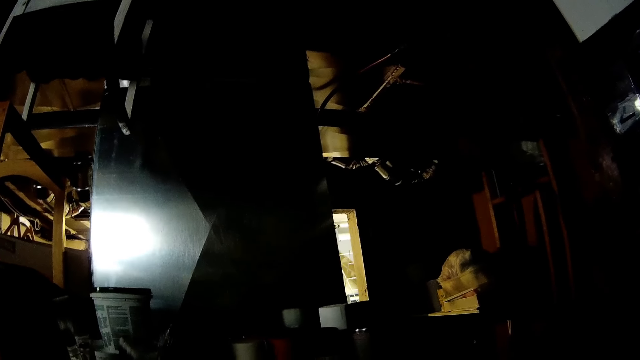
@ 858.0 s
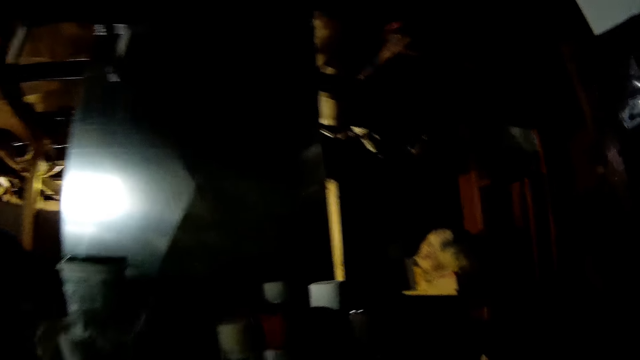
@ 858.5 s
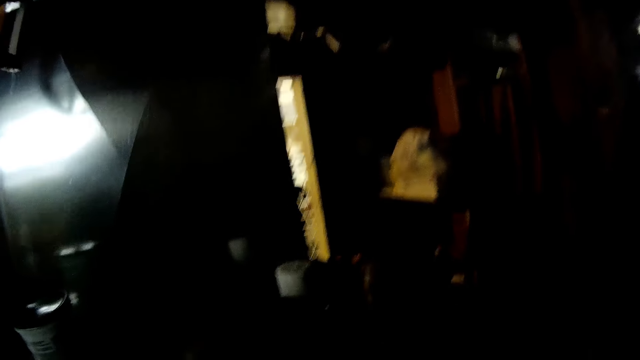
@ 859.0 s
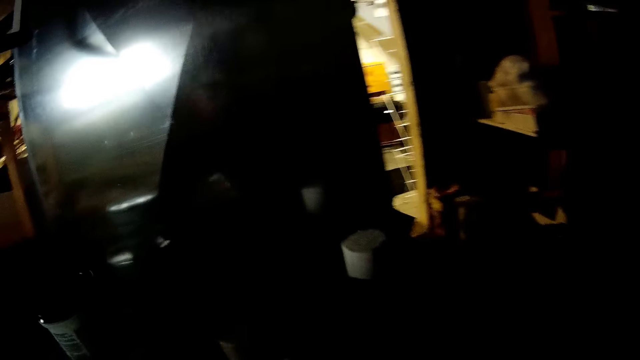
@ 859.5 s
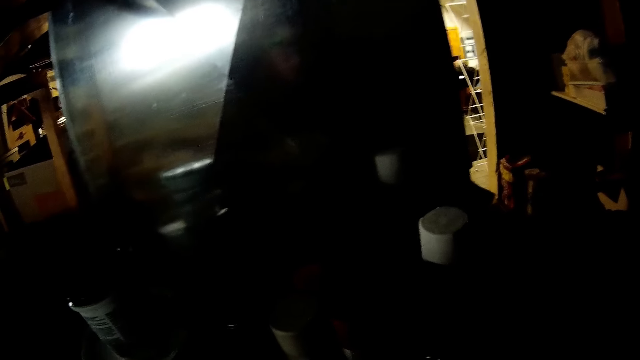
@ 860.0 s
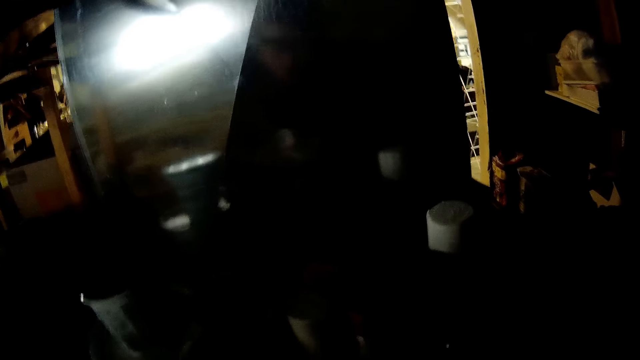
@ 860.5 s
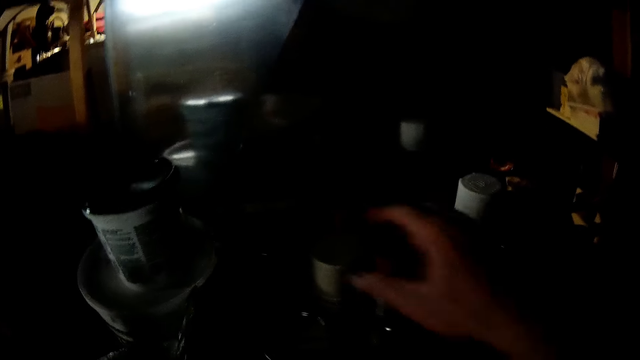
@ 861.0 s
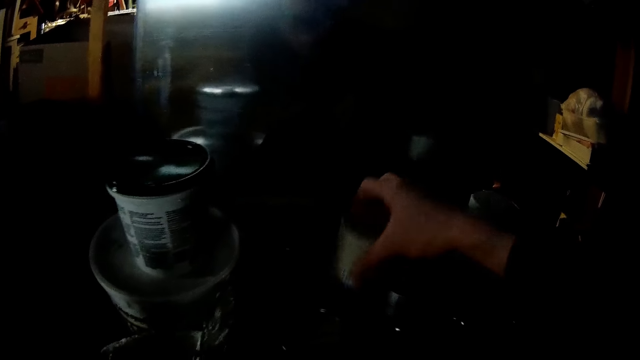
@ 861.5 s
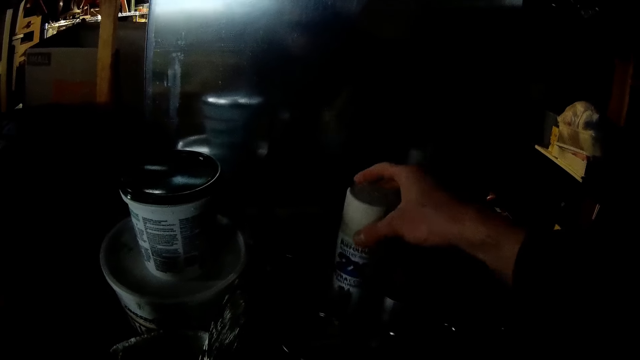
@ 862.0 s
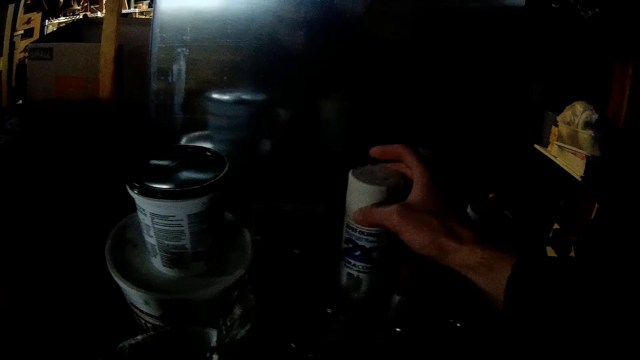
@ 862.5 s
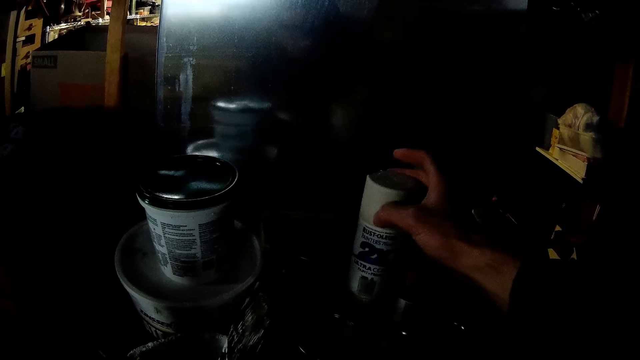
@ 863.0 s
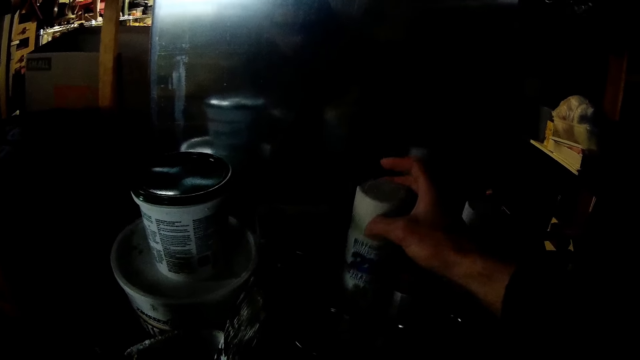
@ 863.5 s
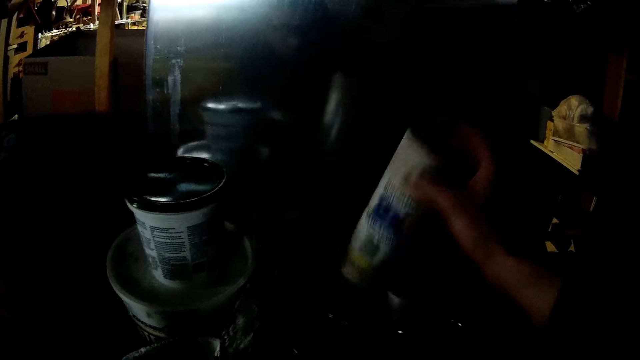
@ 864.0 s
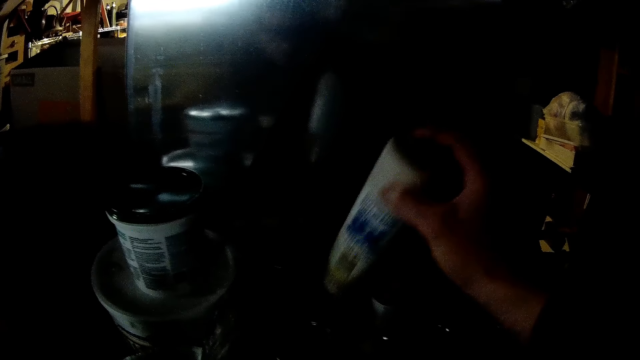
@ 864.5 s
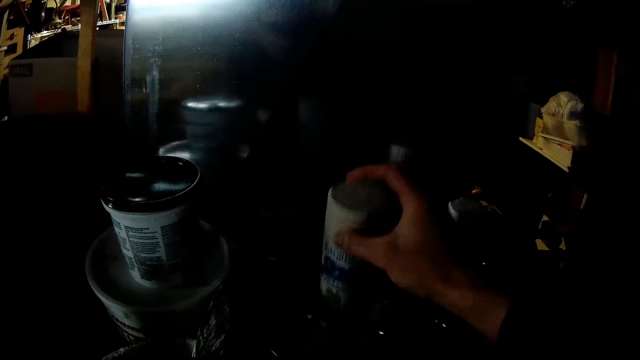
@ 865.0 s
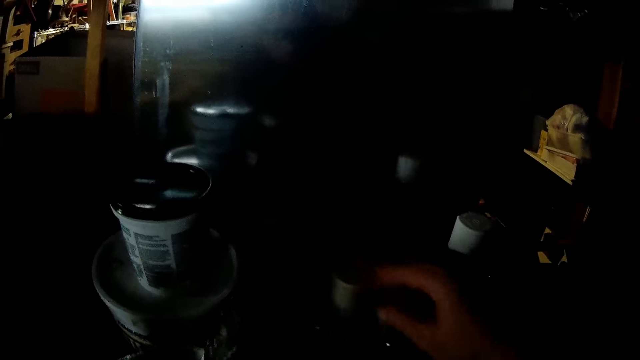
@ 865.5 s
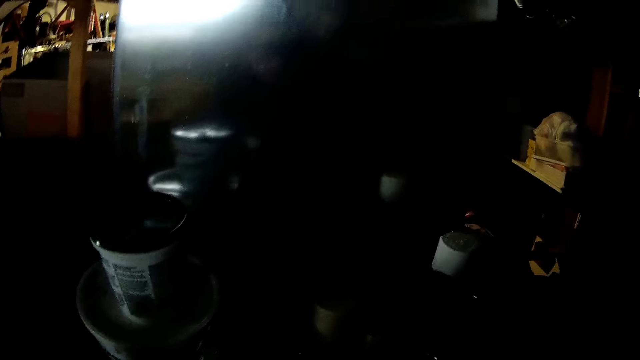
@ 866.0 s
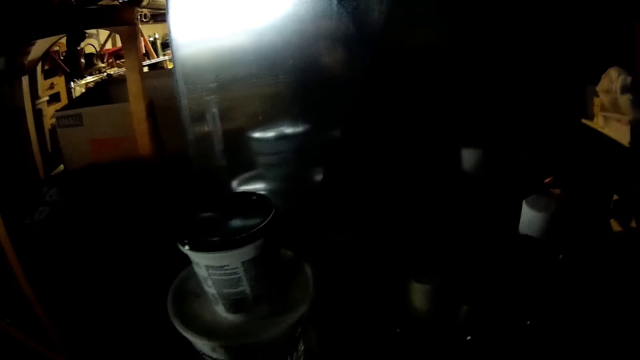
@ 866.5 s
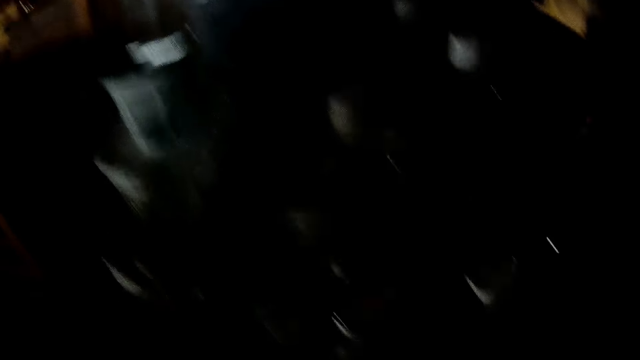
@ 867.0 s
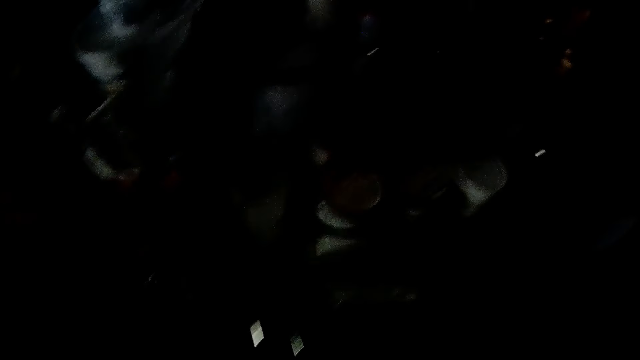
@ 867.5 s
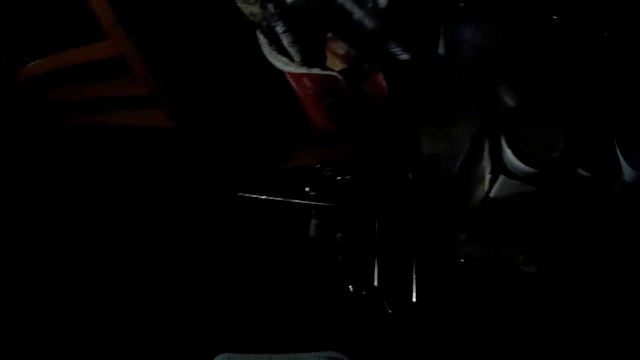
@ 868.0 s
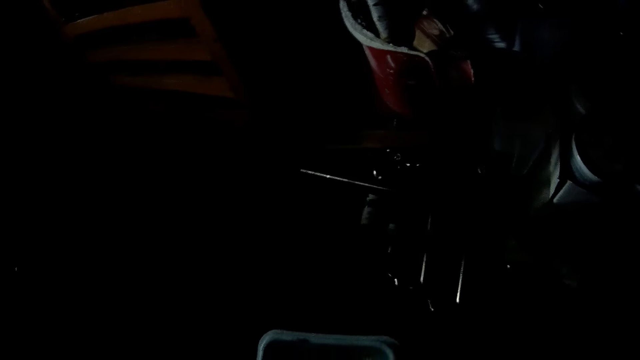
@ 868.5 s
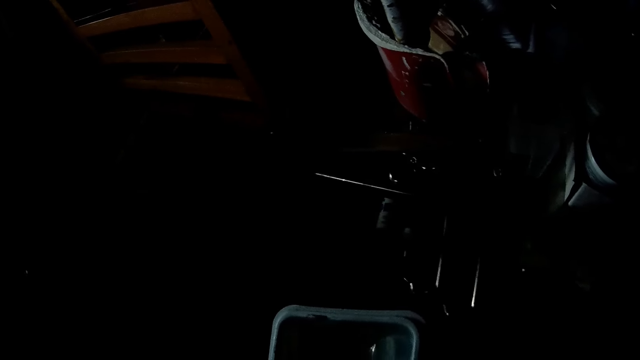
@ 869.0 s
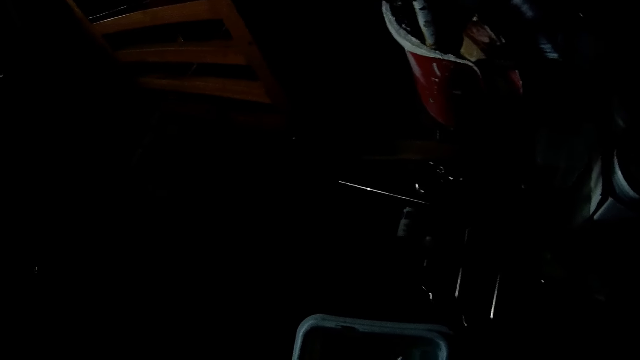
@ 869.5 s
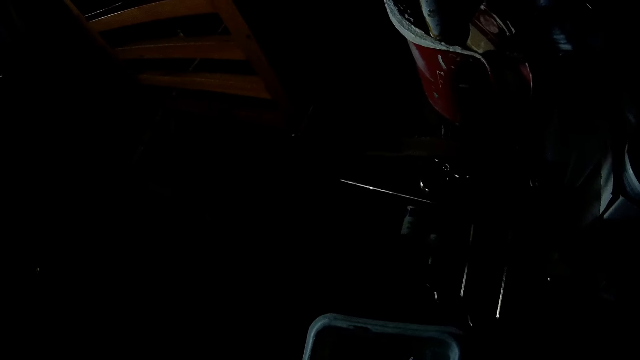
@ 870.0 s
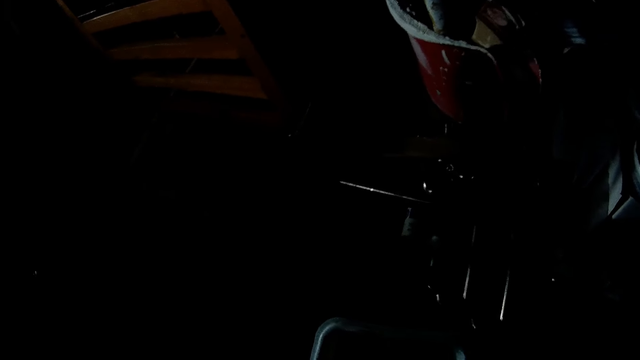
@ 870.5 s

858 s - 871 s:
The camera wearer picks a bottle or container from a basket with his right hand. He looks at the container. He takes the bottle with his right hand. He drops the bottle in the basket with his right hand. He looks around. He looks at the phone. He holds the keg with his left hand.

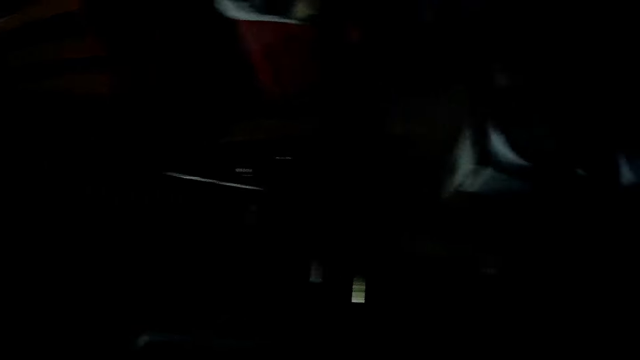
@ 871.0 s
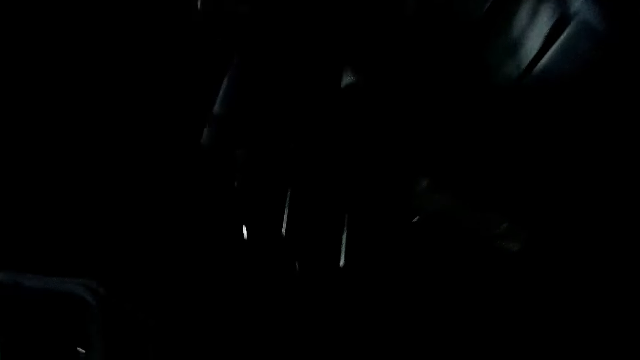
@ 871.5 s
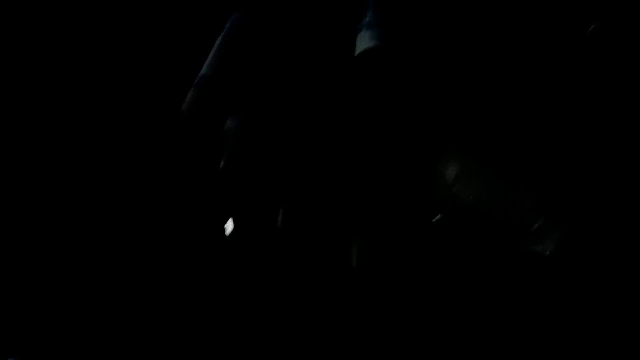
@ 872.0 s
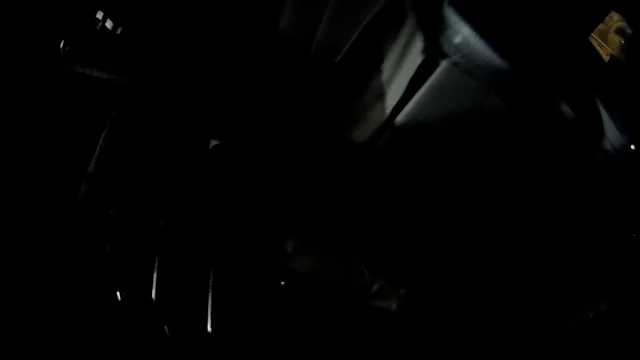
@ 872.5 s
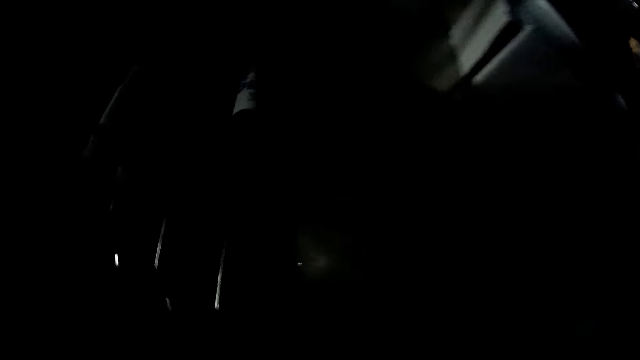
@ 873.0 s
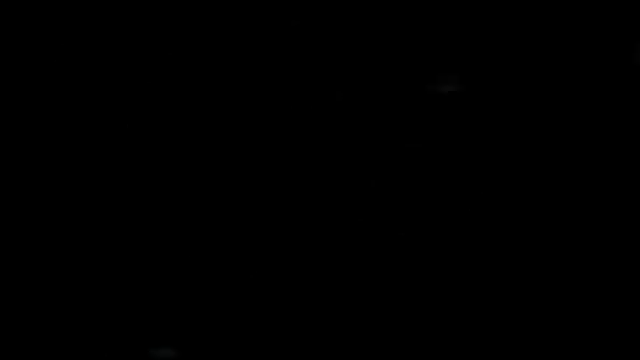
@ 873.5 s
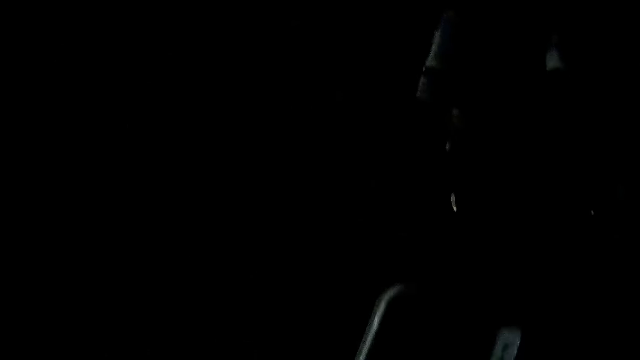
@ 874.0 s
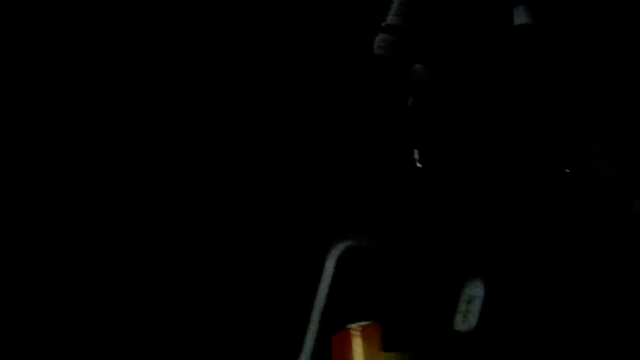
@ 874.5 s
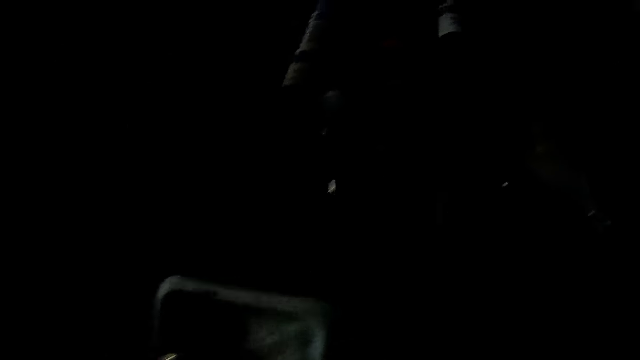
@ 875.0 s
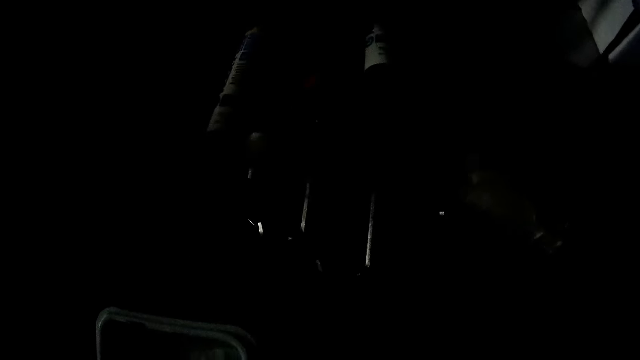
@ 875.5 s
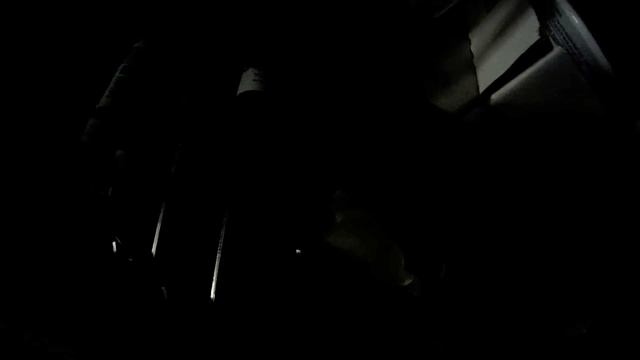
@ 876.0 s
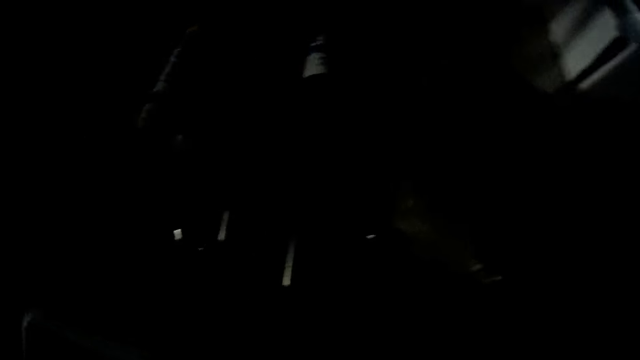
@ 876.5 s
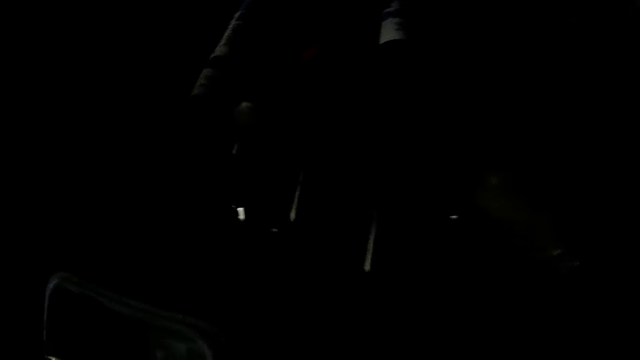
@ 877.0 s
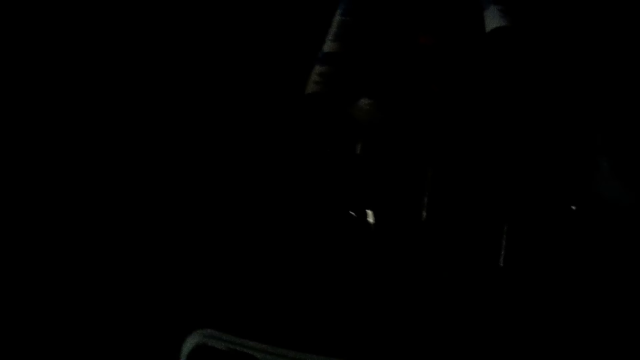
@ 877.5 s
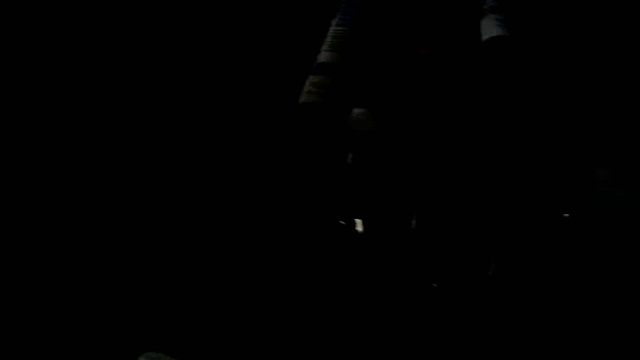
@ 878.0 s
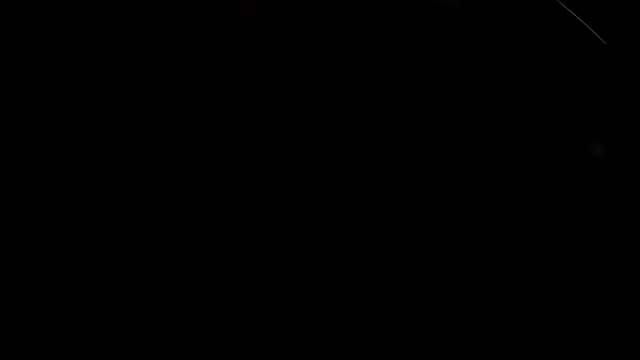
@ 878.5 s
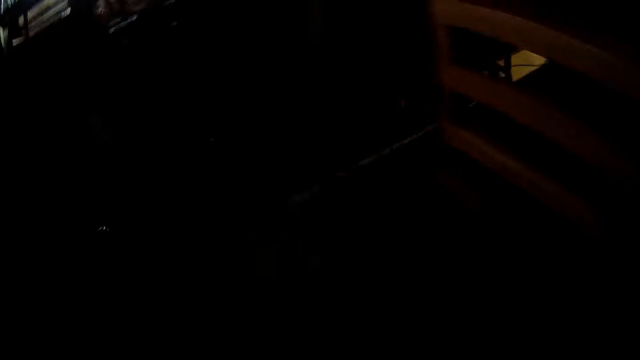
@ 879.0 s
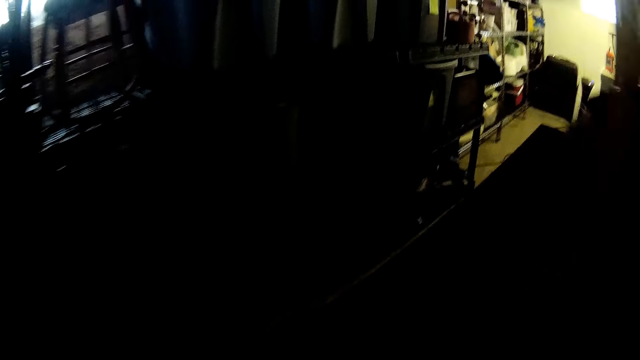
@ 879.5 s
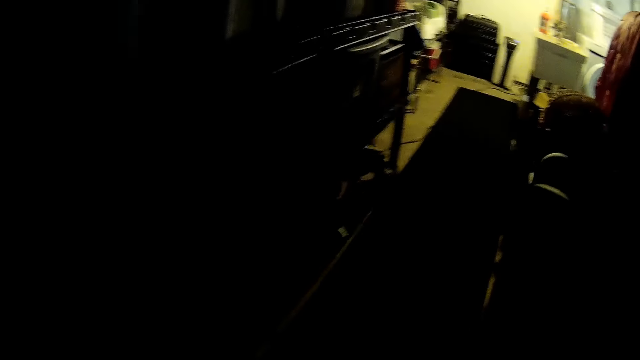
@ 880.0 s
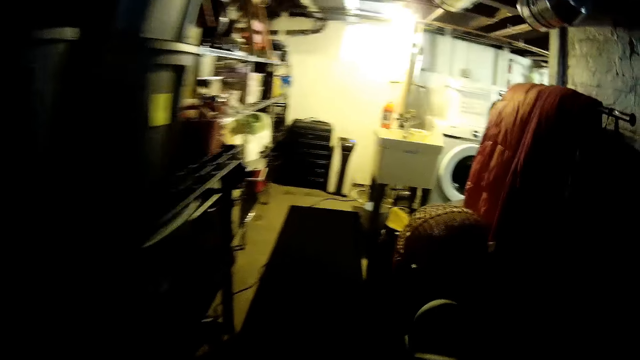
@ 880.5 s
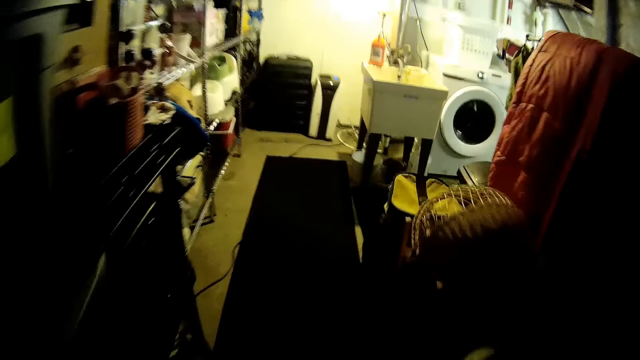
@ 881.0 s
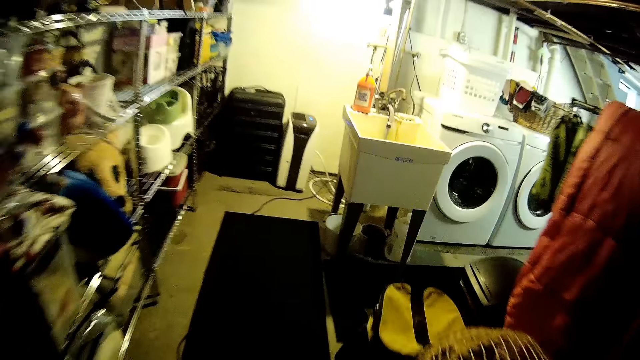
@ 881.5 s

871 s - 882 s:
The camera wearer does something. He opens a drawer with his right hand. He walks around the house.
